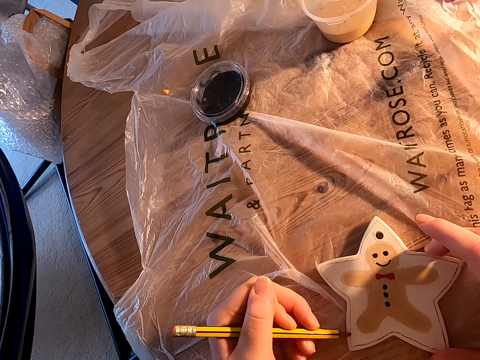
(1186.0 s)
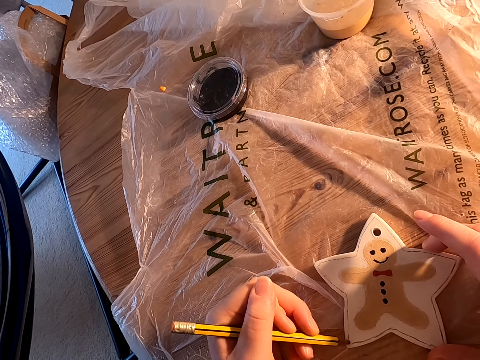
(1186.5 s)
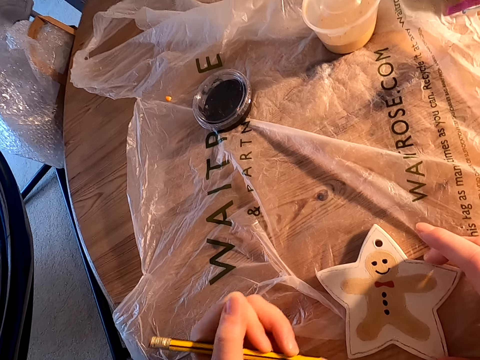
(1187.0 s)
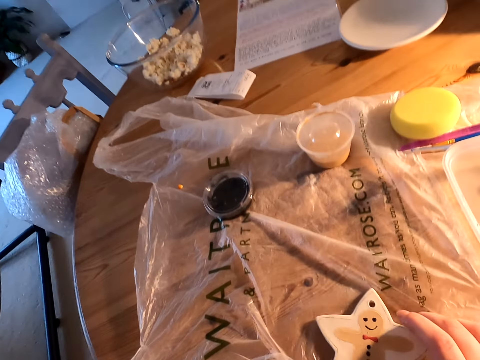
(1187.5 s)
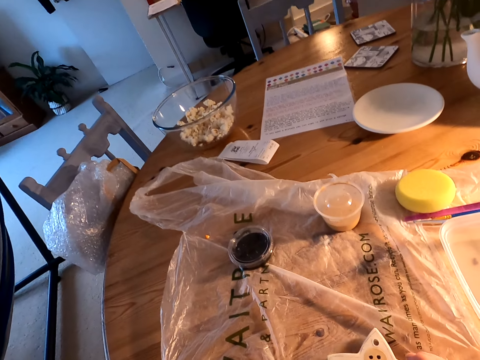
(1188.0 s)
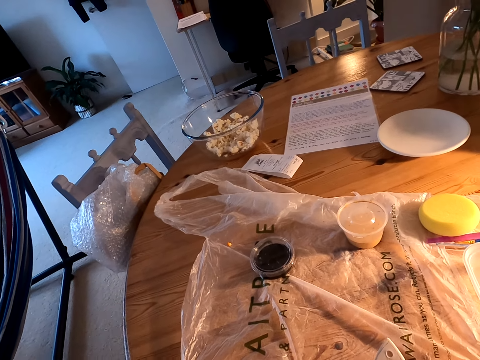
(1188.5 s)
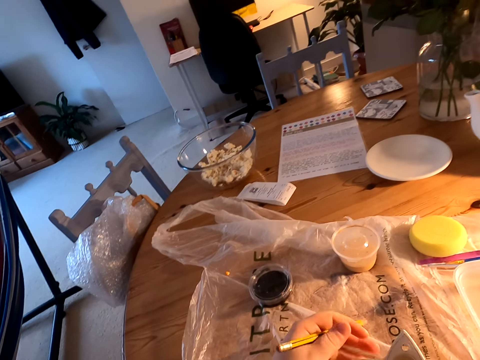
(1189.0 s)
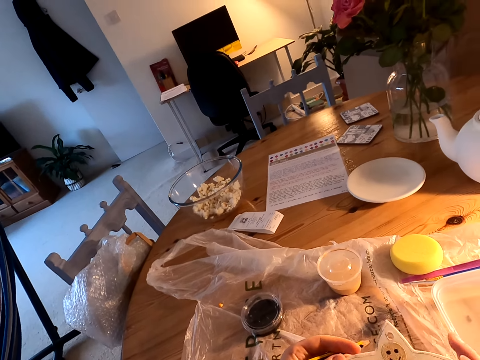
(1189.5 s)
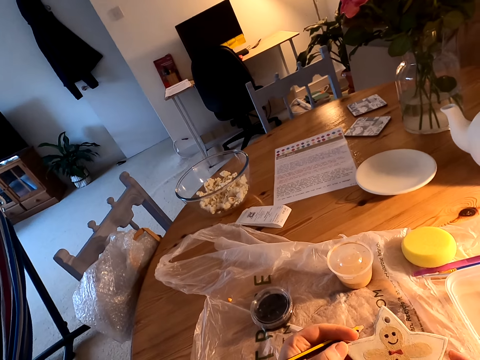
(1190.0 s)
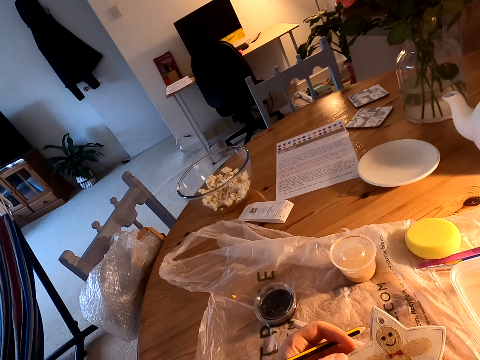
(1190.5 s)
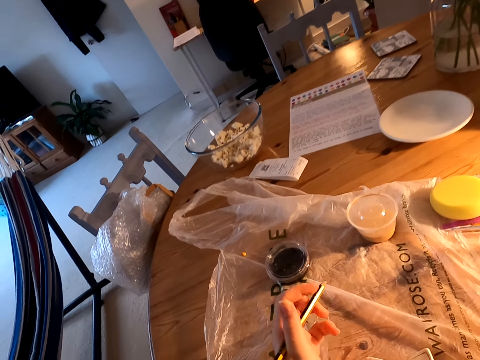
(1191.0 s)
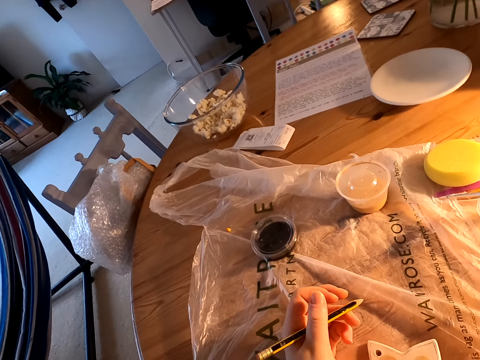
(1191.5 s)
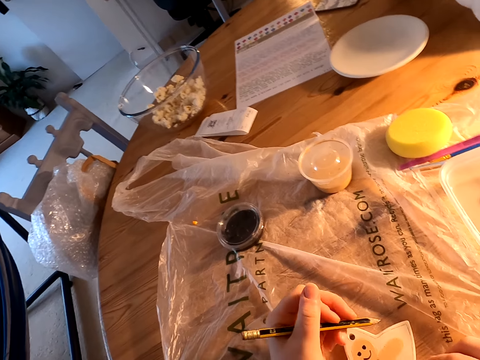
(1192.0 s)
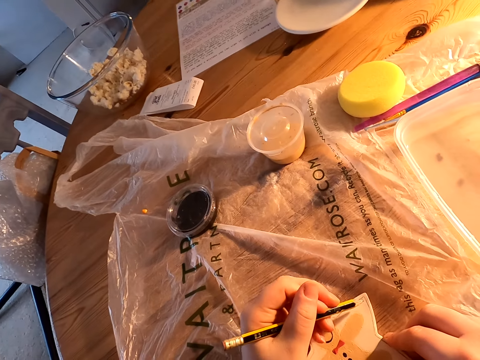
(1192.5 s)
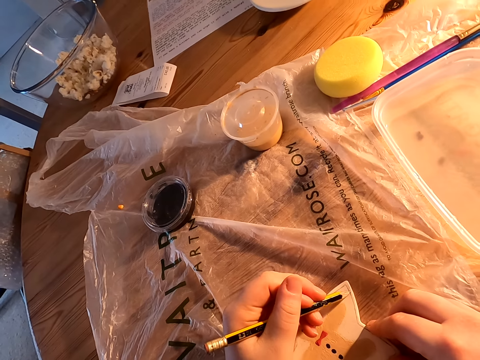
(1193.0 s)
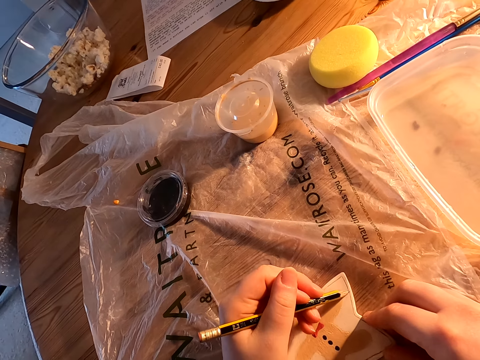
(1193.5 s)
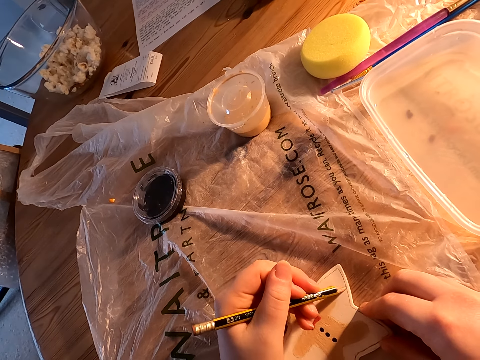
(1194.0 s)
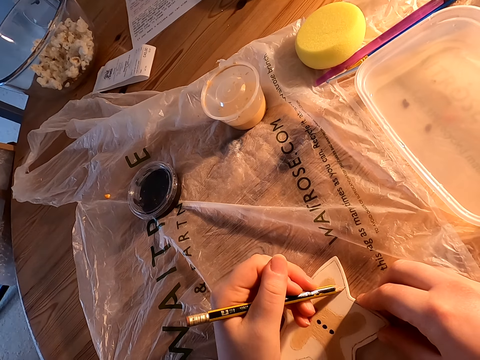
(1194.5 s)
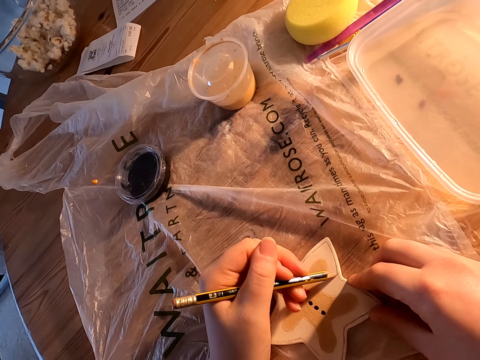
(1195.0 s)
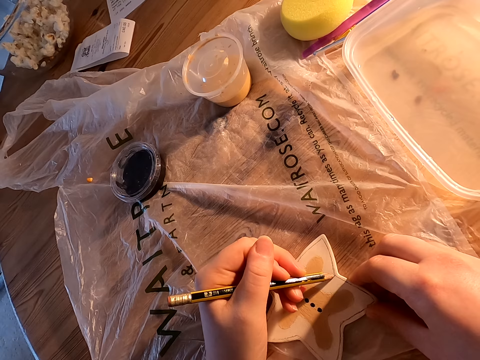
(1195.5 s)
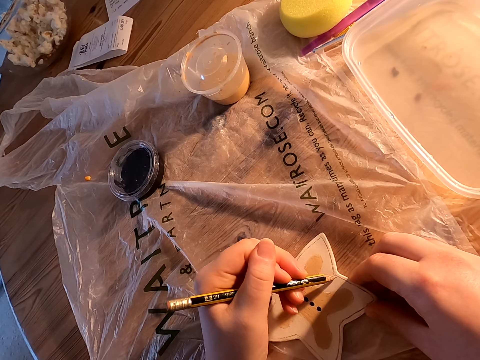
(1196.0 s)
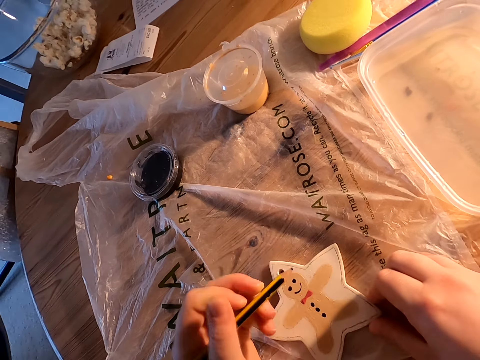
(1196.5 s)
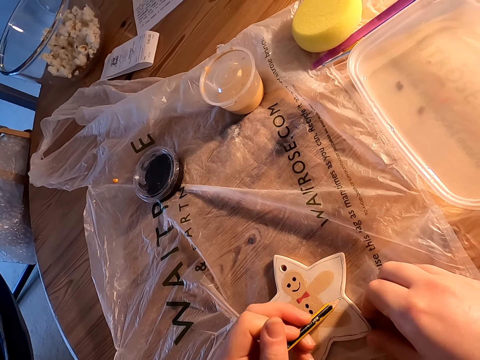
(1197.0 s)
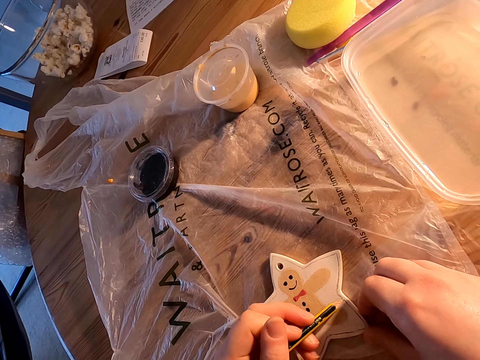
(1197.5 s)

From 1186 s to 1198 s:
The camera wearer moves something on the table with his right hand. He holds something with his hands. He draws a line on the object with a pencil.

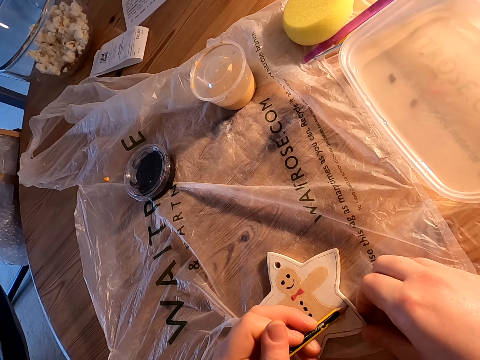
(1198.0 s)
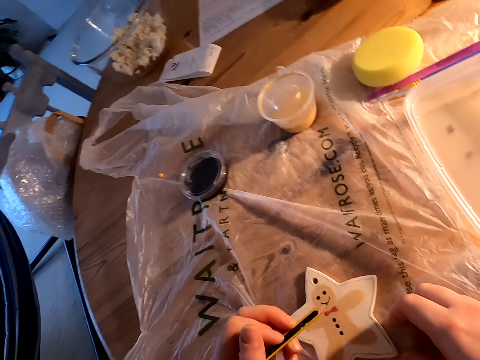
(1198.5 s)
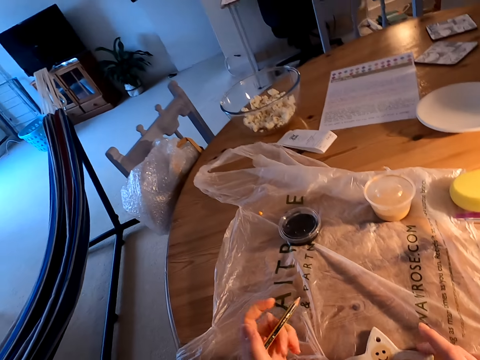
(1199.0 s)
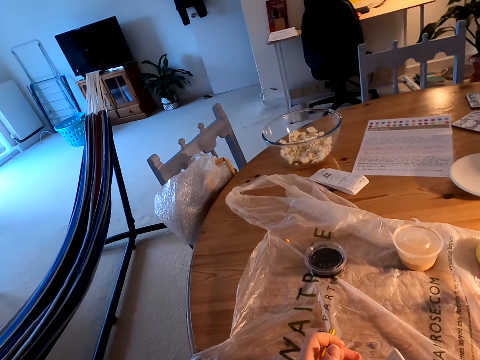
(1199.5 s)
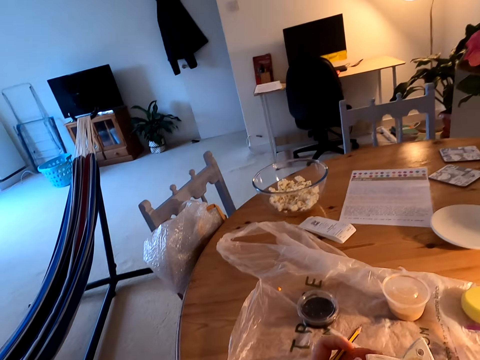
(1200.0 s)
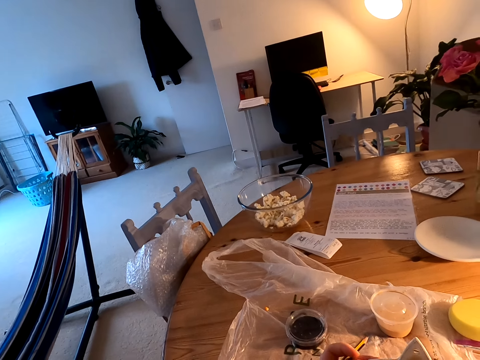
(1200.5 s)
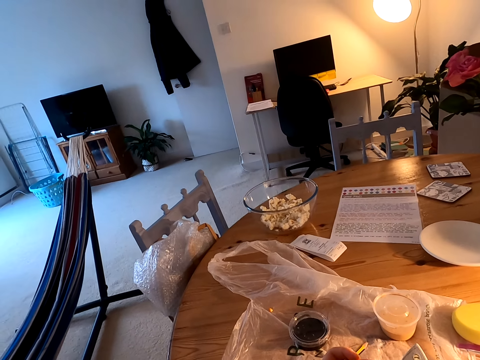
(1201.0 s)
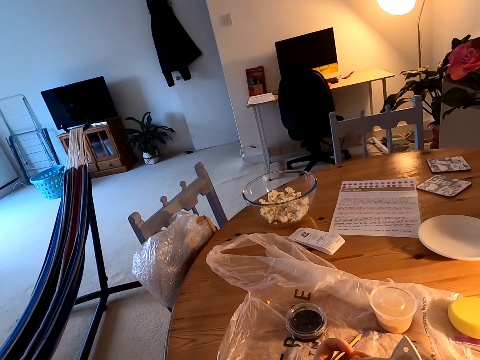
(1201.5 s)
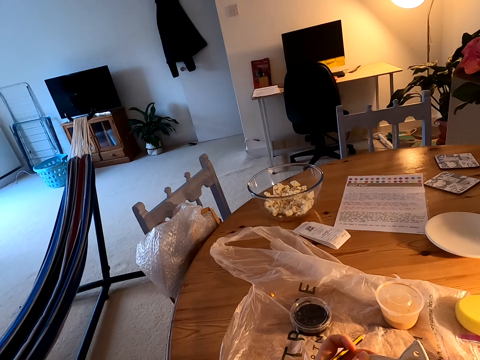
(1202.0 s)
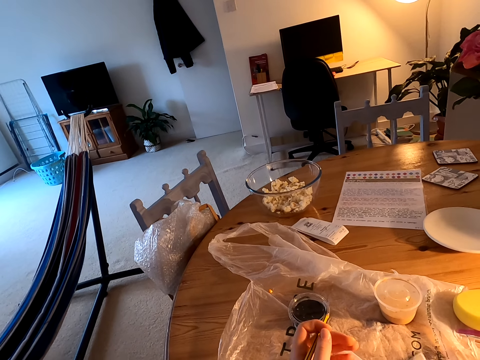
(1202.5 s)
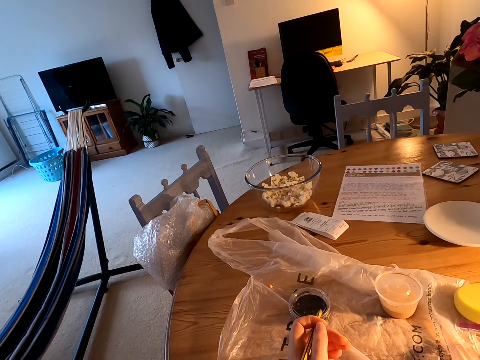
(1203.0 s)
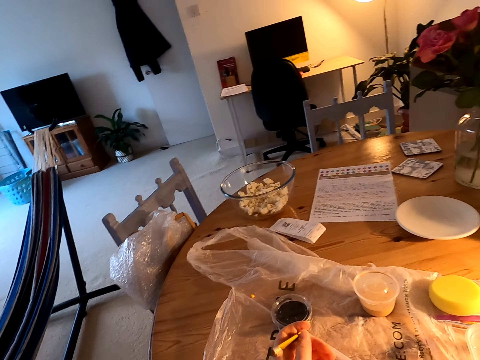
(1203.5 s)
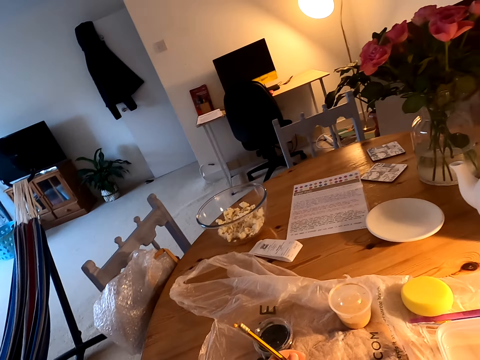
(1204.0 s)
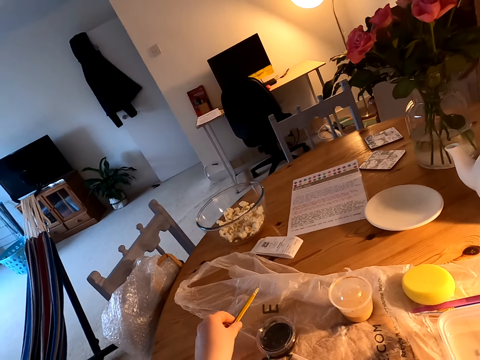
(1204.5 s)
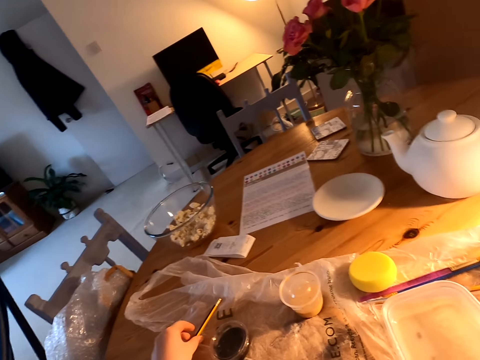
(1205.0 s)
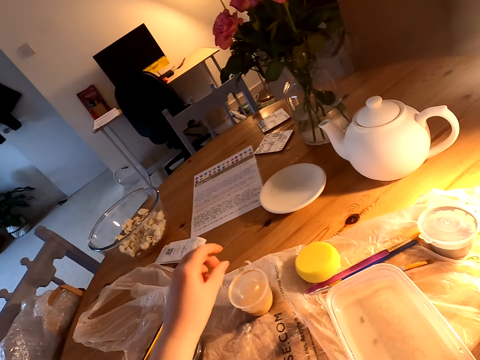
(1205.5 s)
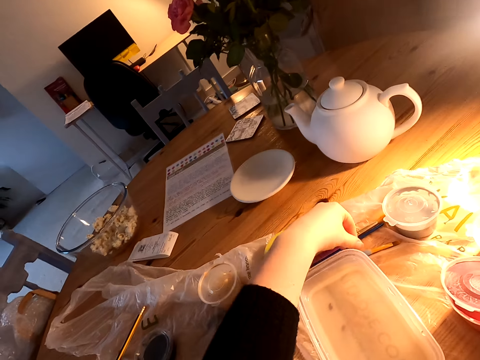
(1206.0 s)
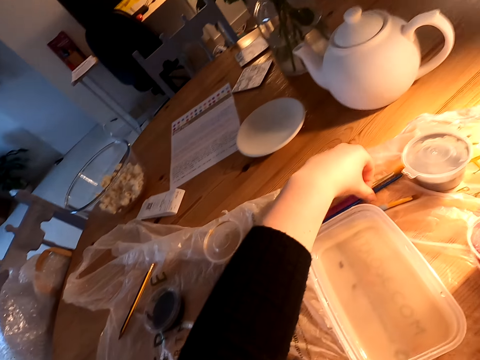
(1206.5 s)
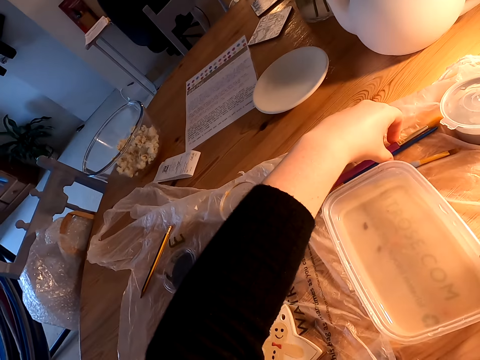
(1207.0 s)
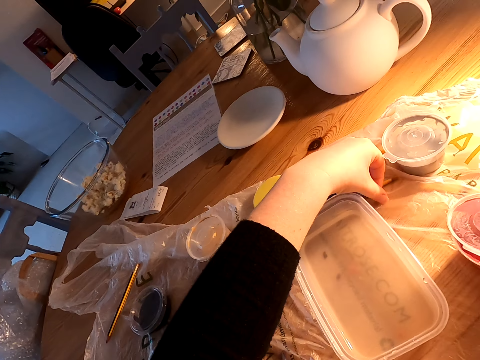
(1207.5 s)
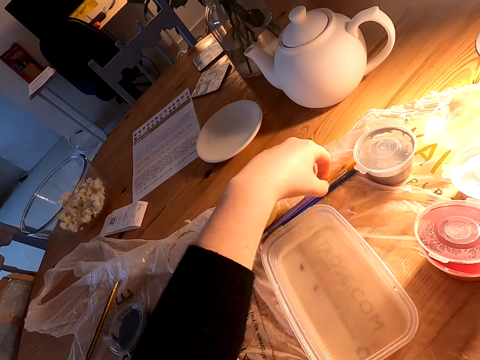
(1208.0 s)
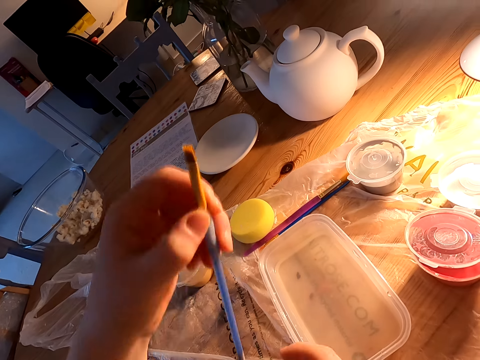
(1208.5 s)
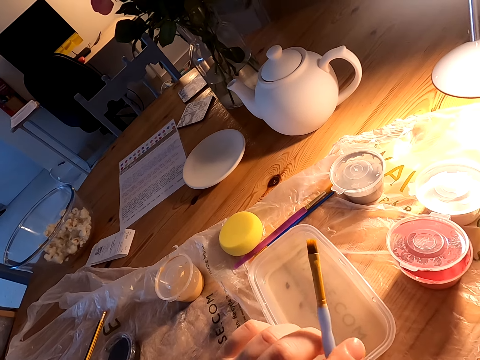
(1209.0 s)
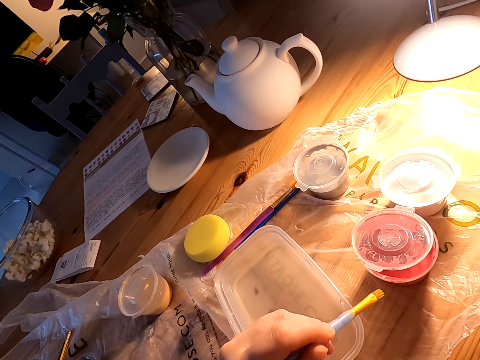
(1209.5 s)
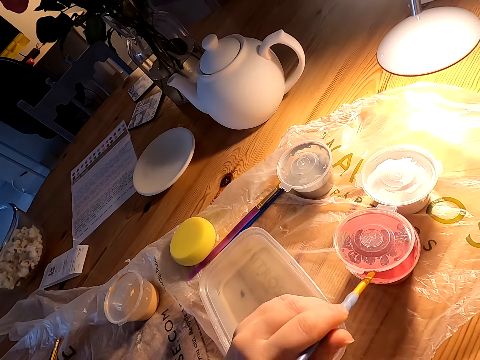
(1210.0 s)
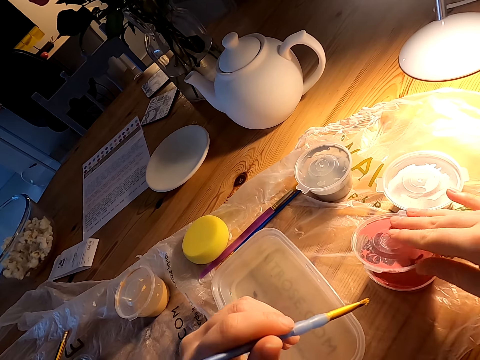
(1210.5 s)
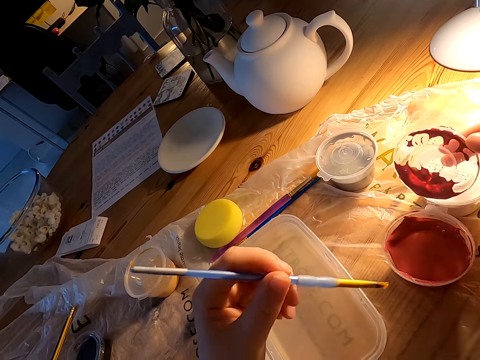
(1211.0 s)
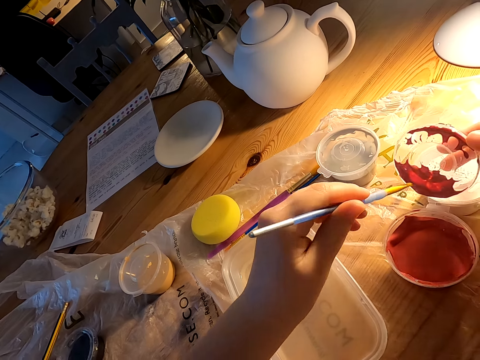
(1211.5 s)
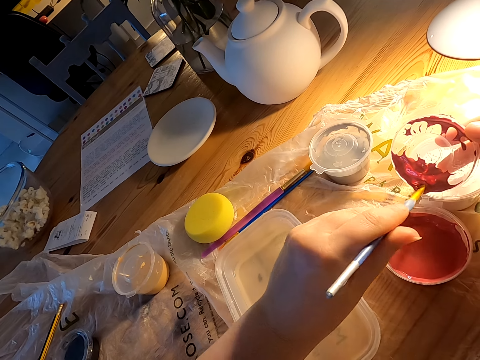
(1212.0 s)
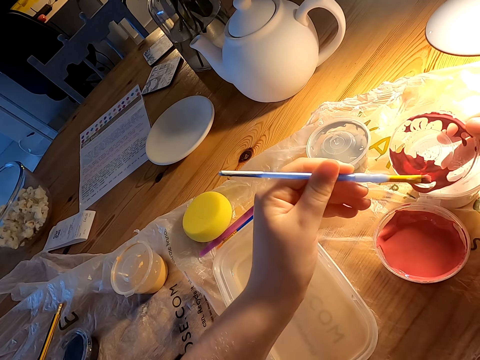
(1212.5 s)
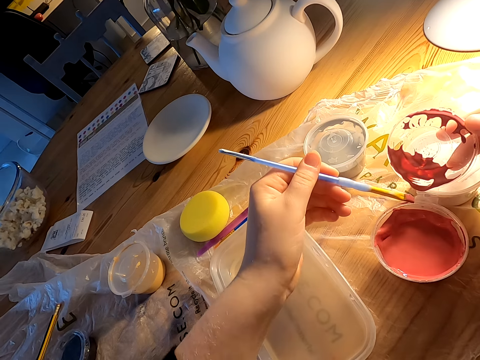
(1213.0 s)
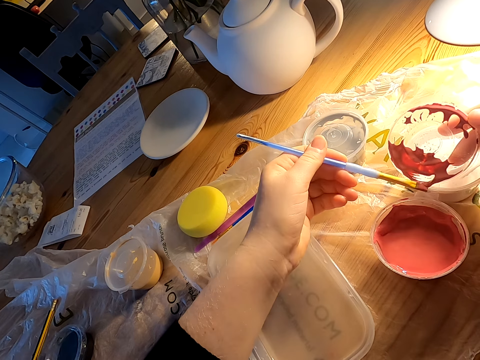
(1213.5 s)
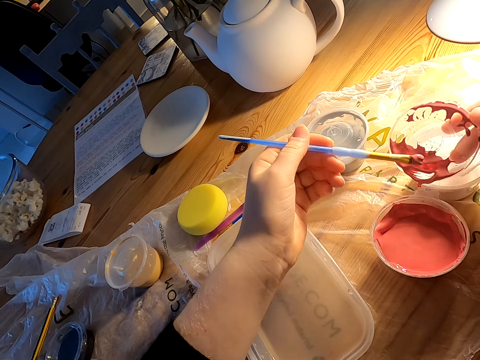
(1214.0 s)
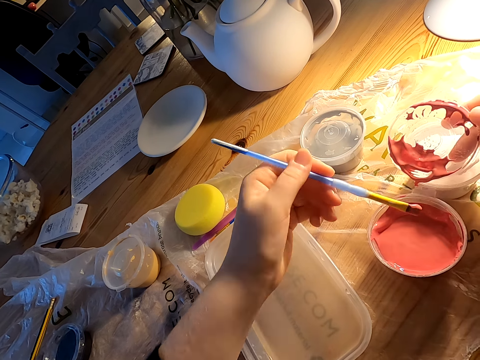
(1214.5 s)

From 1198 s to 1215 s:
The camera wearer holds something with his hands. He puts the pencil on the table. He picks up the paint brush on the table. He dips paint in the plastic can lid on the table.
